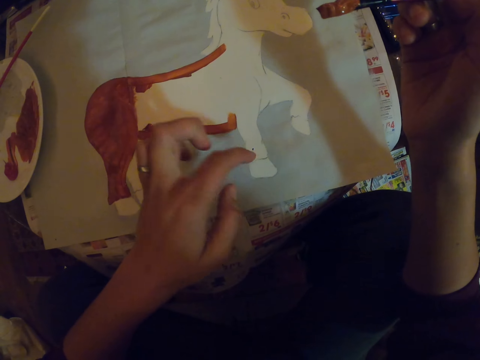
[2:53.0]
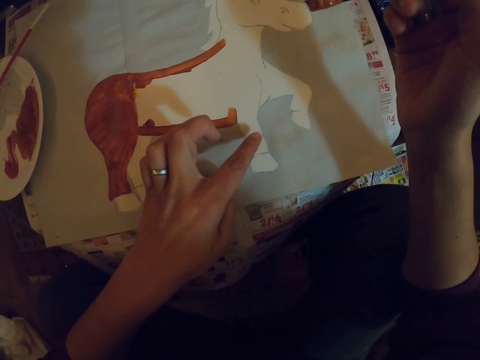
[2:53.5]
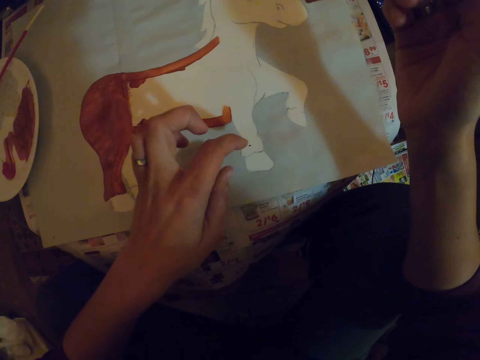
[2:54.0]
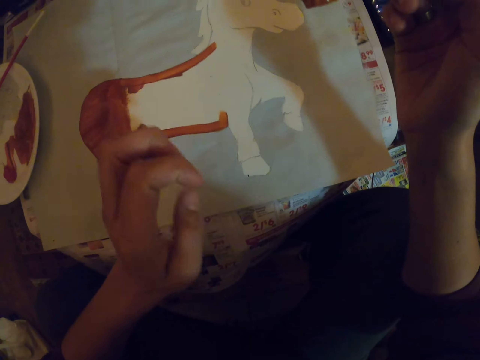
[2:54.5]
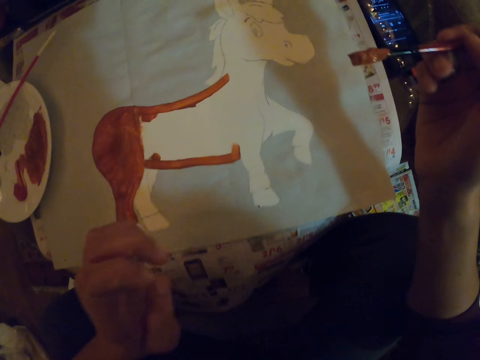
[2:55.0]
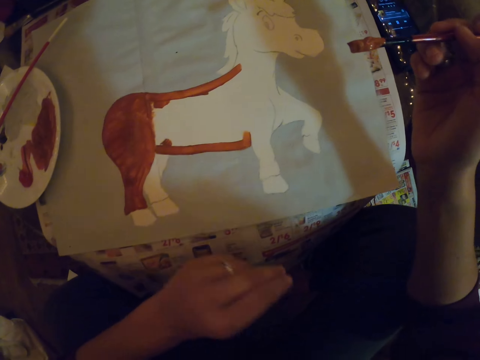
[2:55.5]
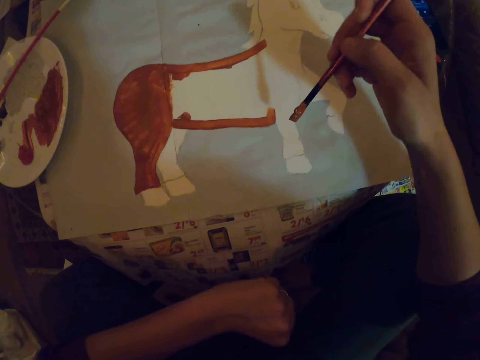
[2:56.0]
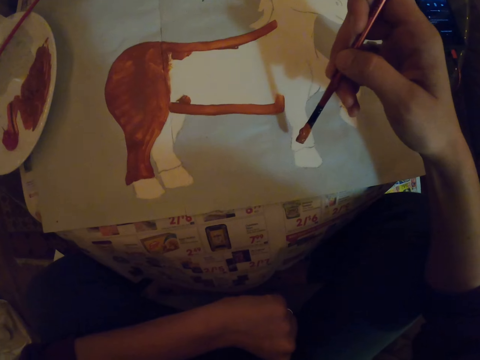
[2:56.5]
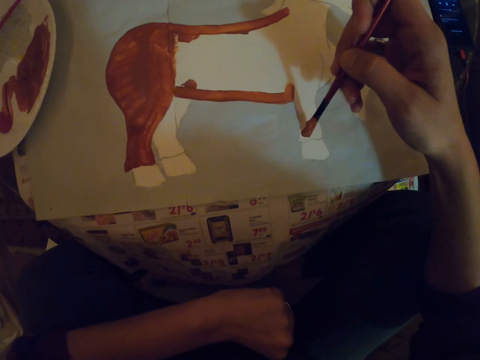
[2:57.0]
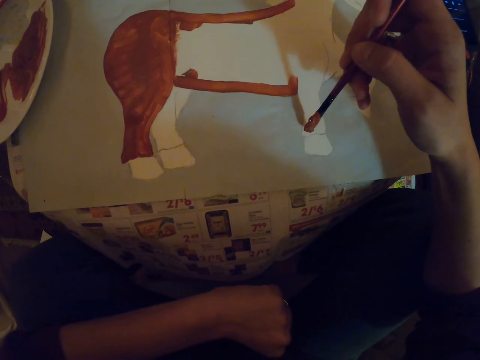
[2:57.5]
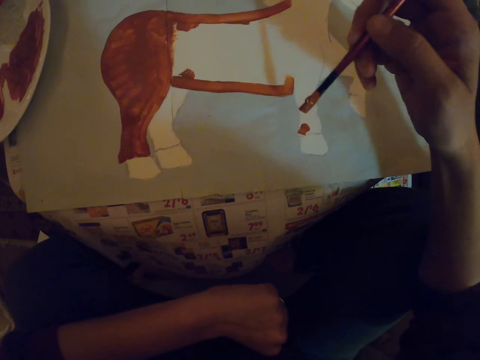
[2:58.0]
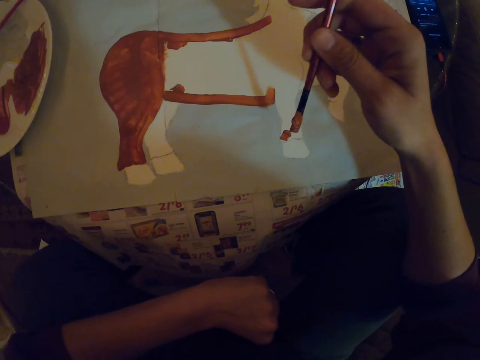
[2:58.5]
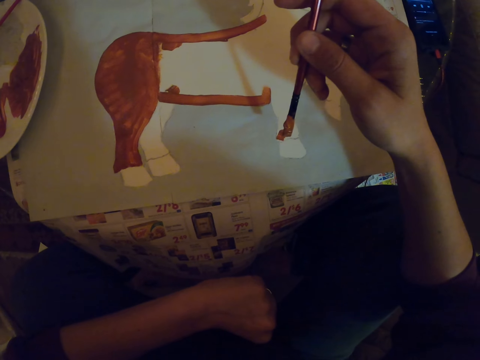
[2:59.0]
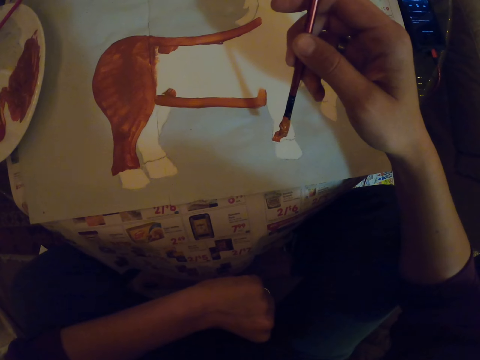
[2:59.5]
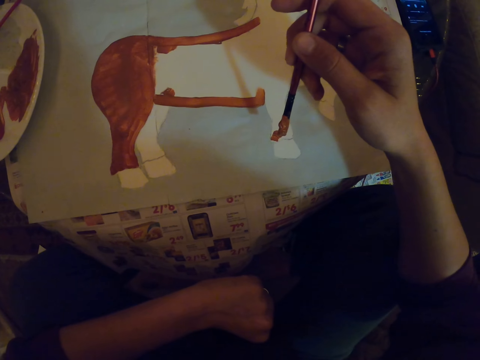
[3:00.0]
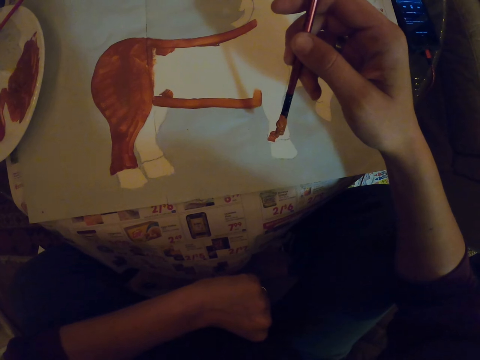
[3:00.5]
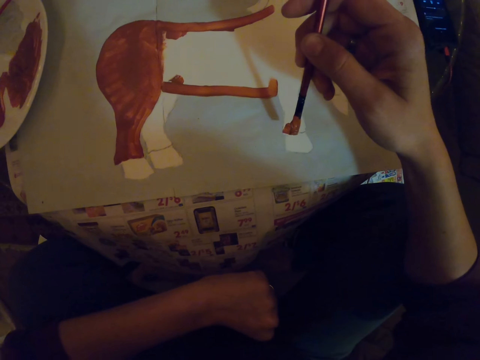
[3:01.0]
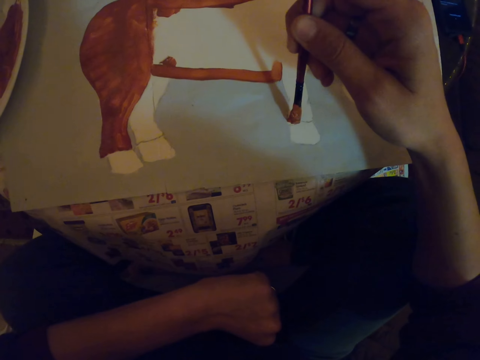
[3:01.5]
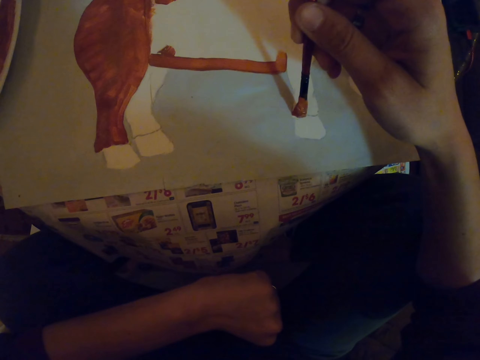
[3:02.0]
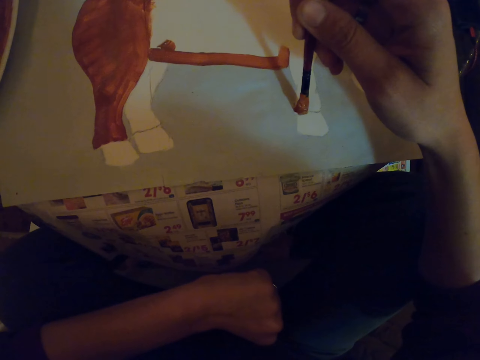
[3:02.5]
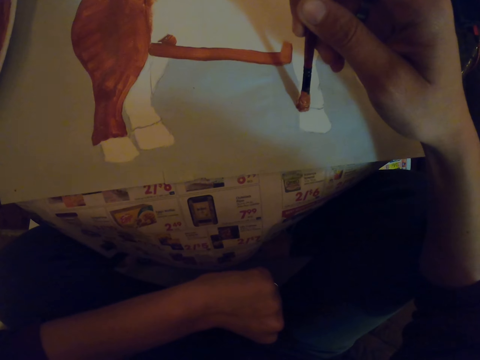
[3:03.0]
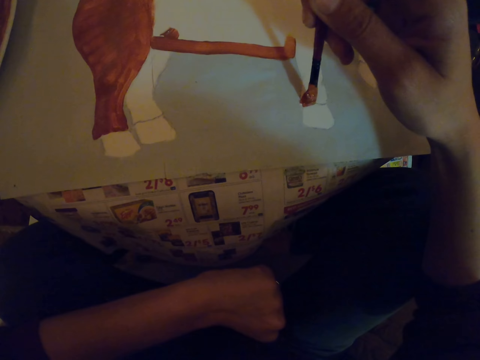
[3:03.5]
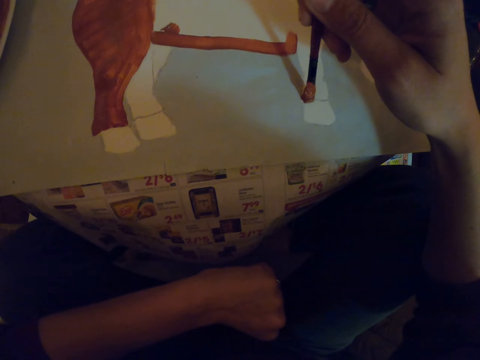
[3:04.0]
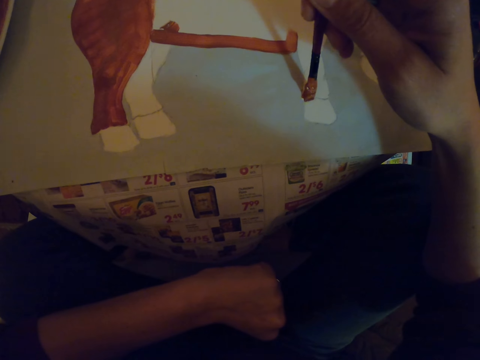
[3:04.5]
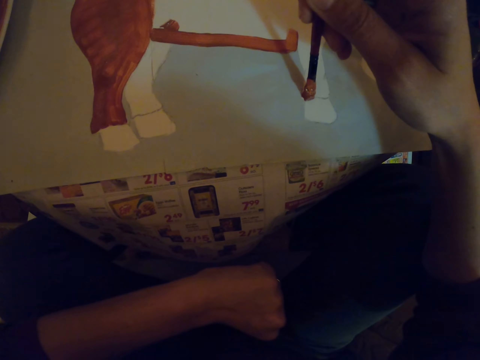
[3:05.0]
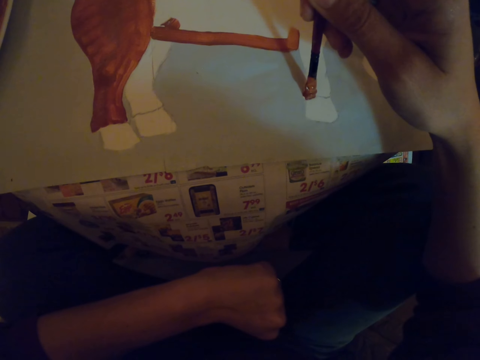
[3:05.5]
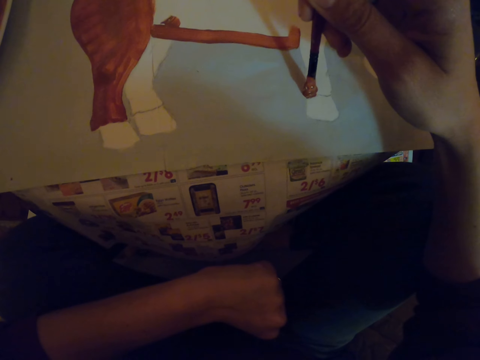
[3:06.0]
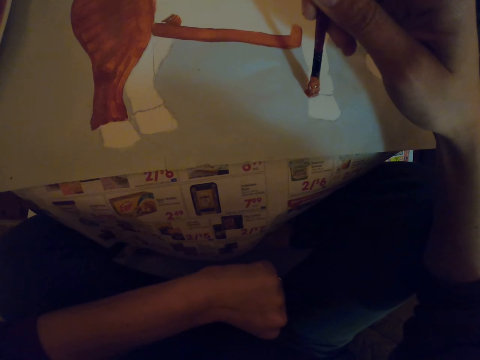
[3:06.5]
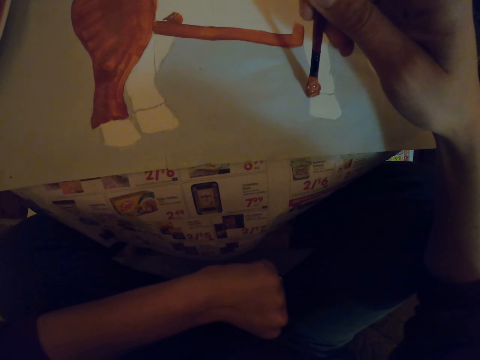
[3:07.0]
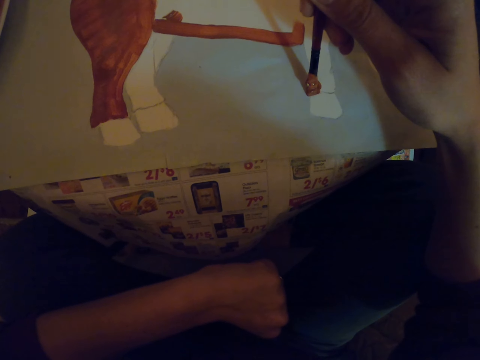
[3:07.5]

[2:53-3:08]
The camera wearer removes something from the sketch with a finger of the left hand. They paint the sketch on a paper.

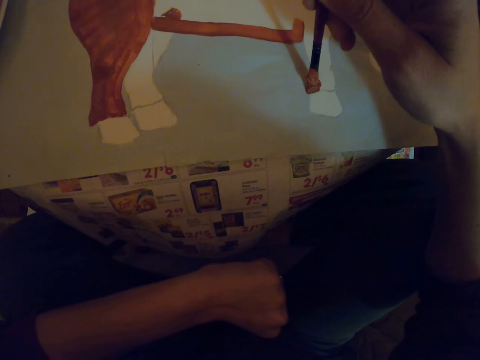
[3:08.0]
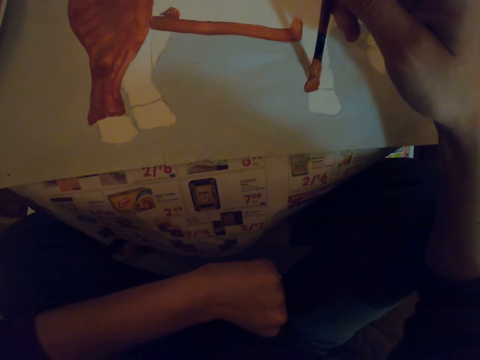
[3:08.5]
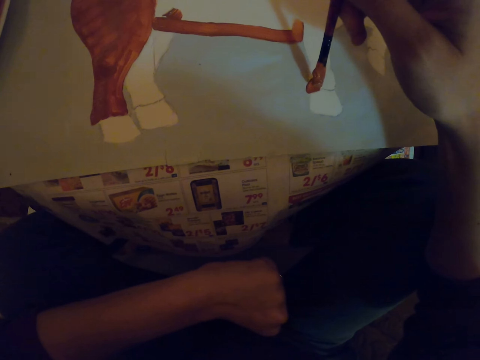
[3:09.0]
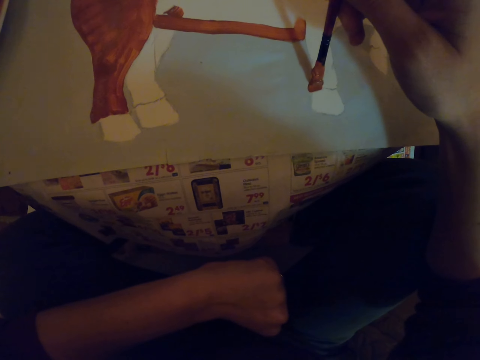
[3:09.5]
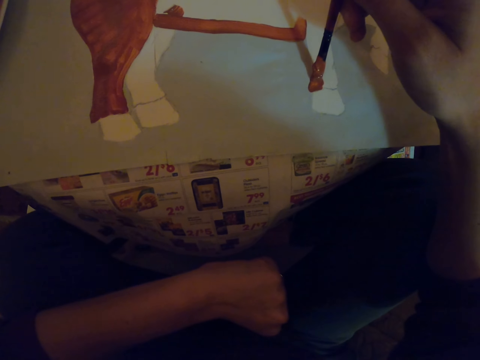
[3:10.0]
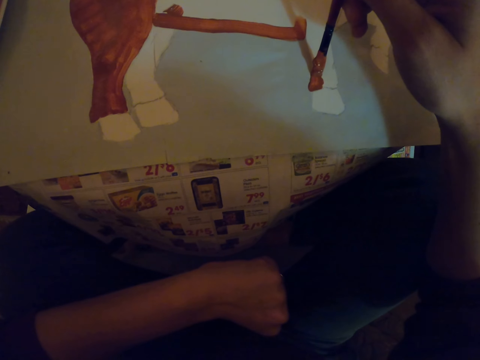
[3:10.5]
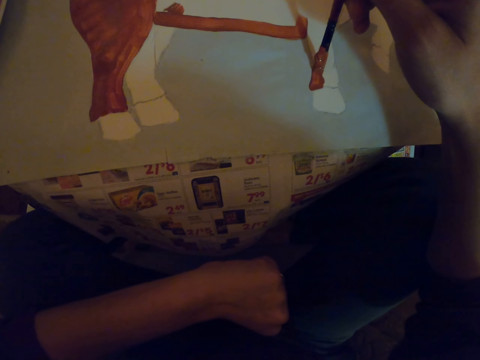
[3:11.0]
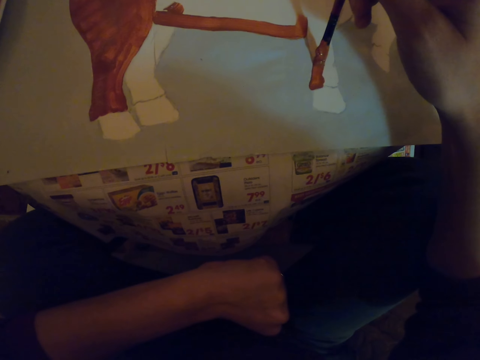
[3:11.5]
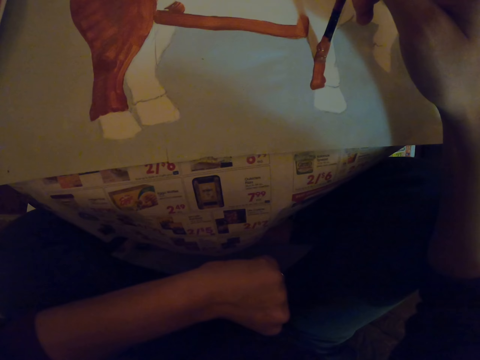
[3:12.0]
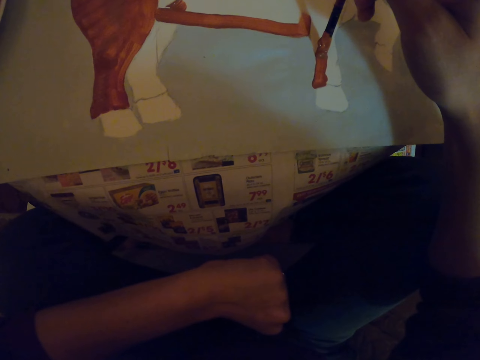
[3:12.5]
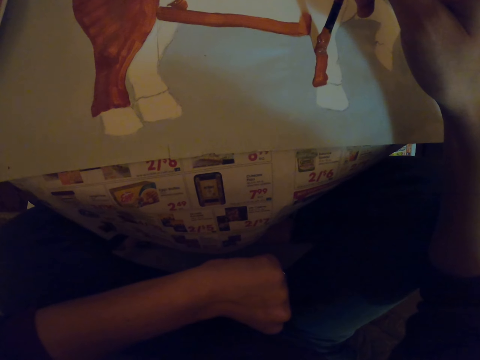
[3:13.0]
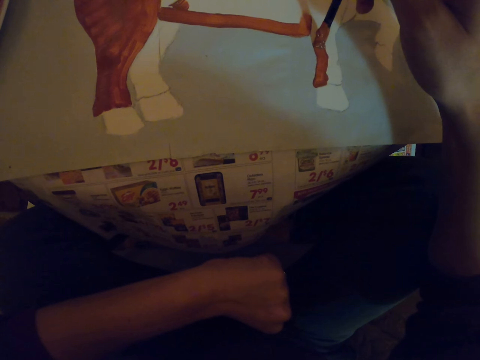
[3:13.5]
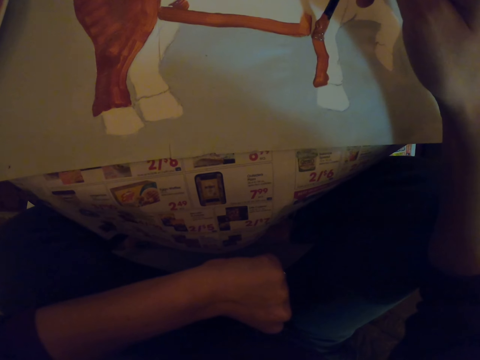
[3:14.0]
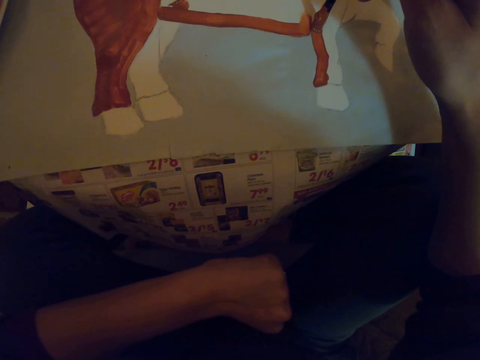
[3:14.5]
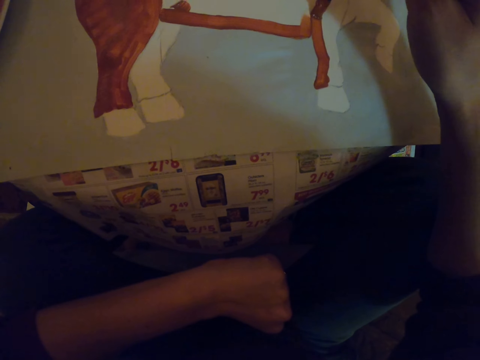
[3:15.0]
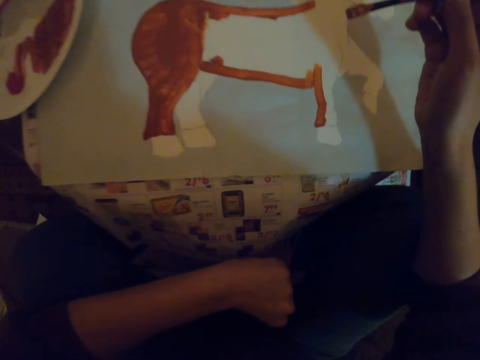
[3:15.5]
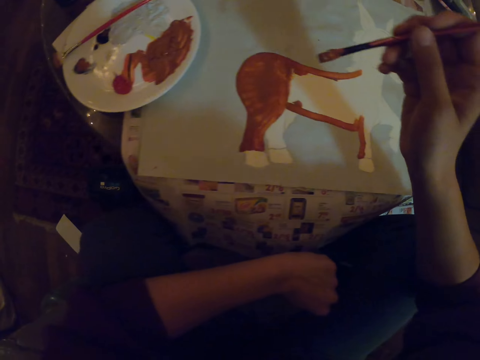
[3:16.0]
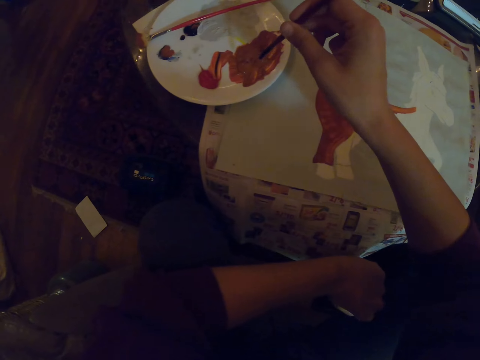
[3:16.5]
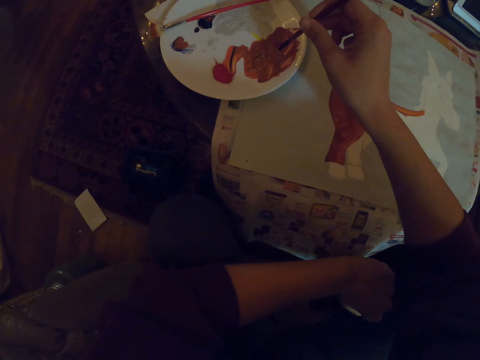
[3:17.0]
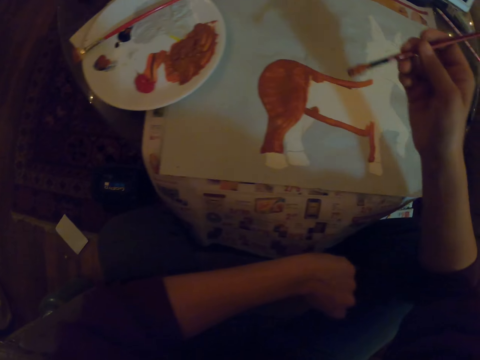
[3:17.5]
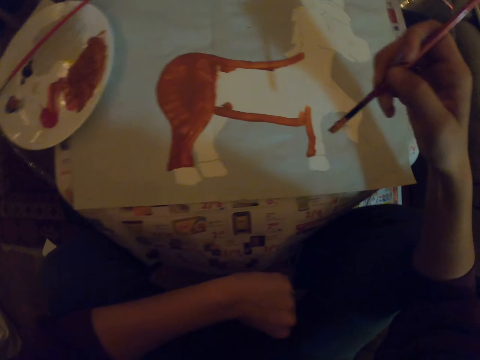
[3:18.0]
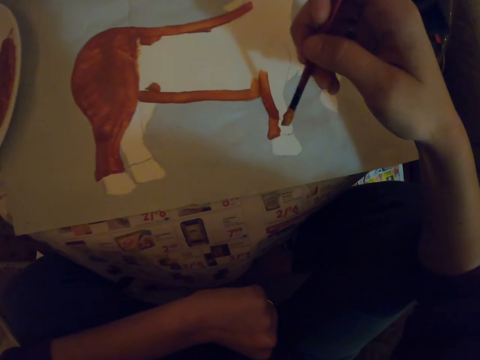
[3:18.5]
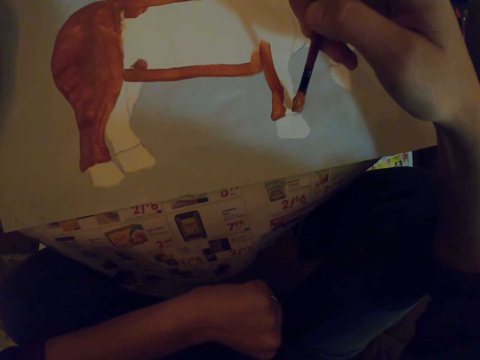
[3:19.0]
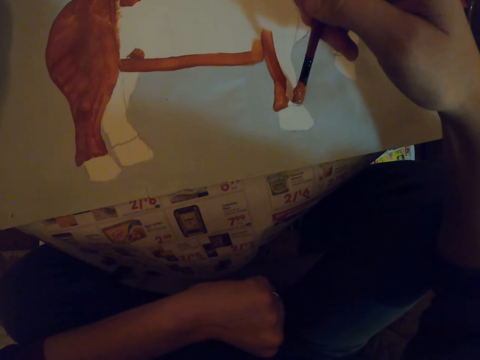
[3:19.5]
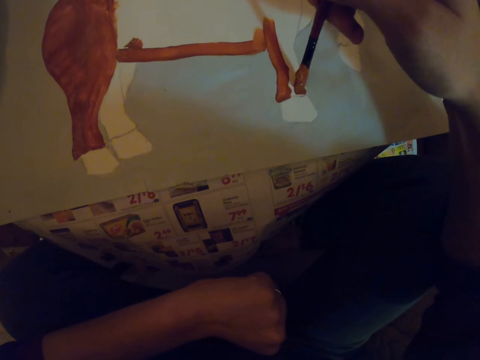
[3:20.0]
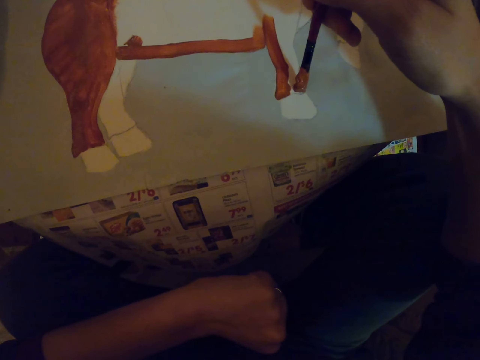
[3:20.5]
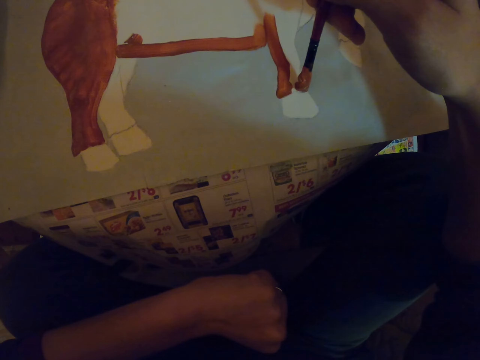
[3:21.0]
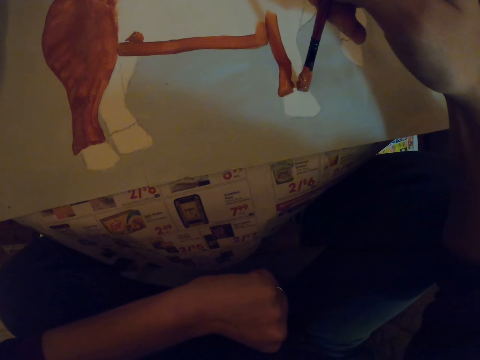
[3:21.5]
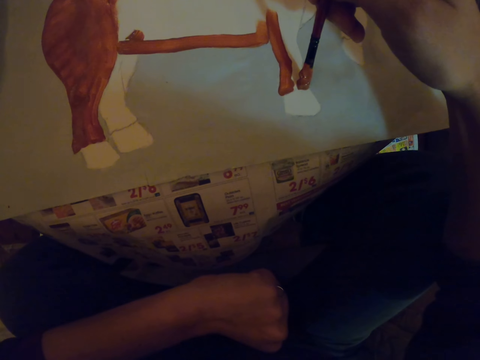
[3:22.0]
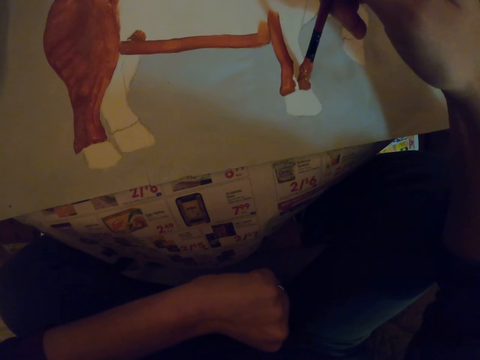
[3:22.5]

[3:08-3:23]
The camera wearer dips the paint brush in the paint. They paint the sketch on a paper.
